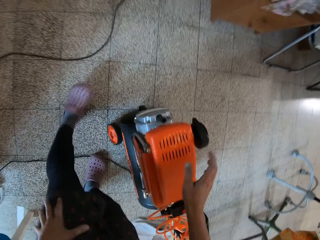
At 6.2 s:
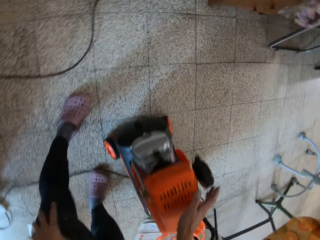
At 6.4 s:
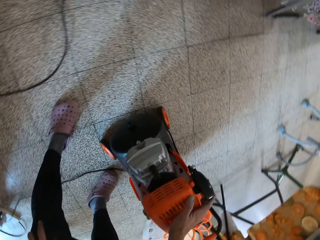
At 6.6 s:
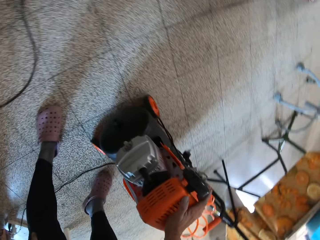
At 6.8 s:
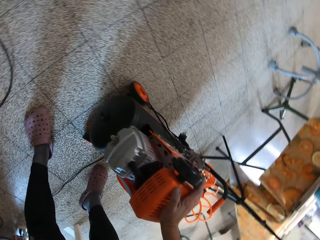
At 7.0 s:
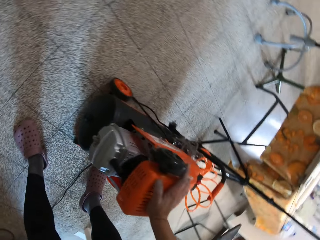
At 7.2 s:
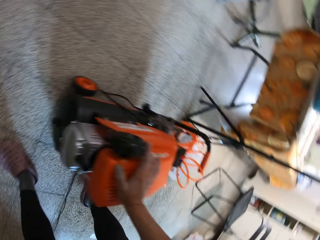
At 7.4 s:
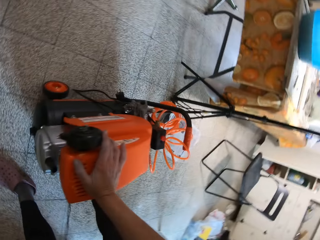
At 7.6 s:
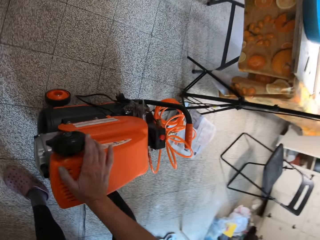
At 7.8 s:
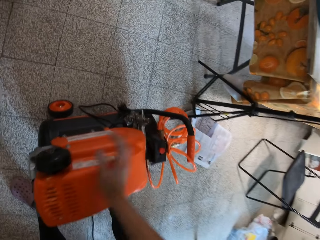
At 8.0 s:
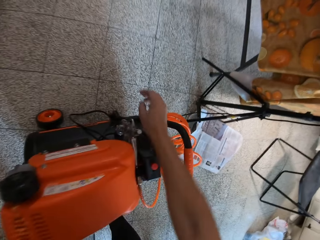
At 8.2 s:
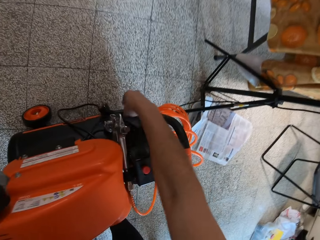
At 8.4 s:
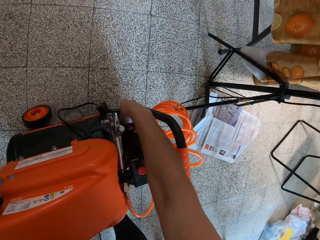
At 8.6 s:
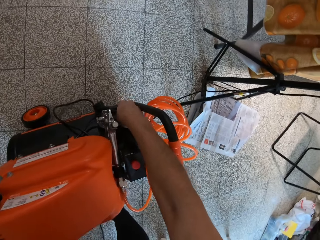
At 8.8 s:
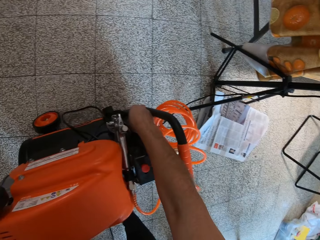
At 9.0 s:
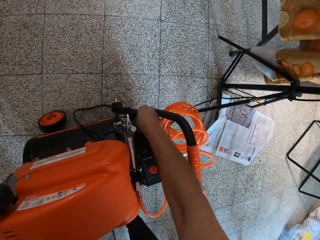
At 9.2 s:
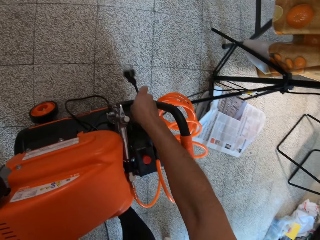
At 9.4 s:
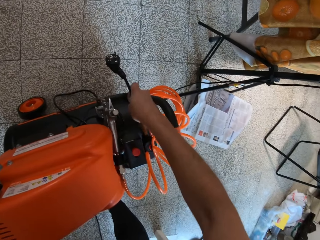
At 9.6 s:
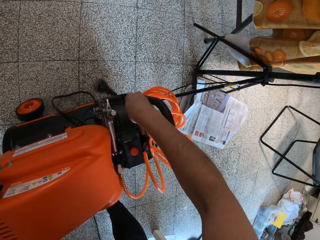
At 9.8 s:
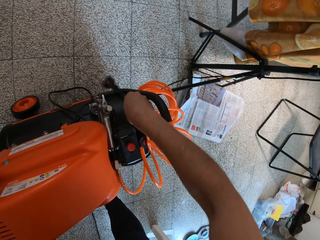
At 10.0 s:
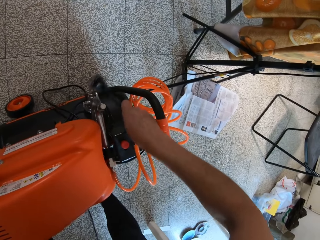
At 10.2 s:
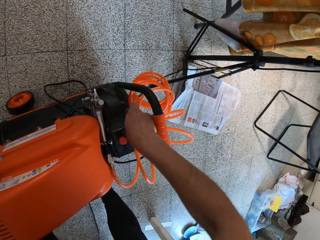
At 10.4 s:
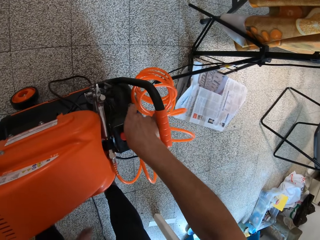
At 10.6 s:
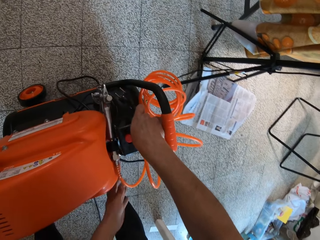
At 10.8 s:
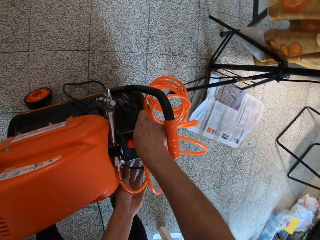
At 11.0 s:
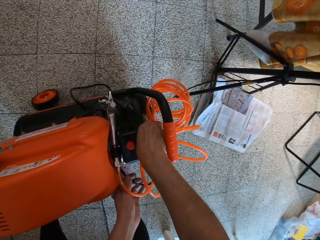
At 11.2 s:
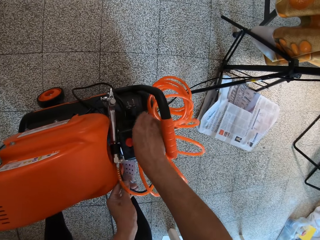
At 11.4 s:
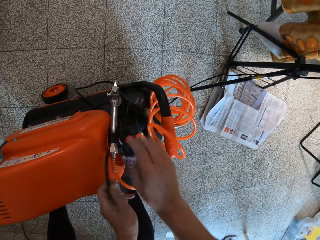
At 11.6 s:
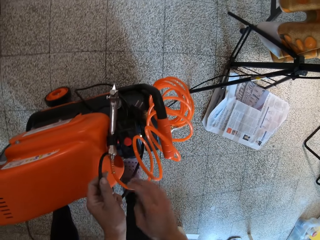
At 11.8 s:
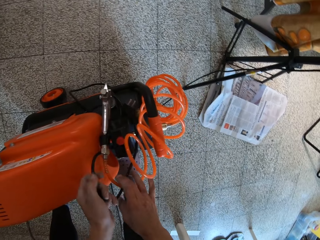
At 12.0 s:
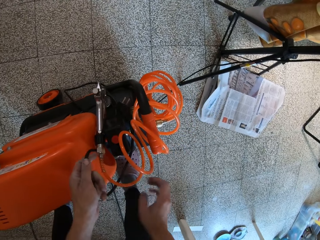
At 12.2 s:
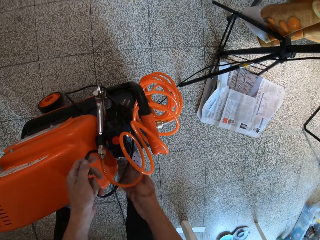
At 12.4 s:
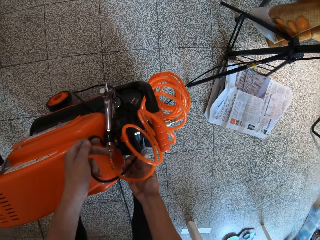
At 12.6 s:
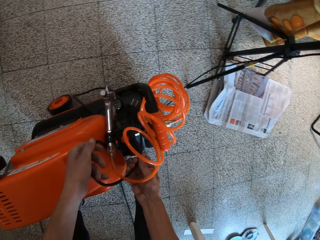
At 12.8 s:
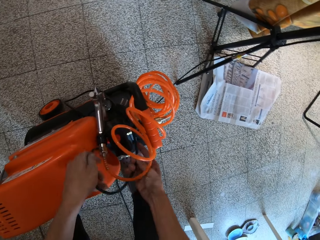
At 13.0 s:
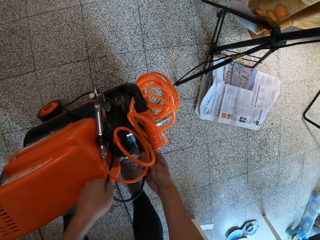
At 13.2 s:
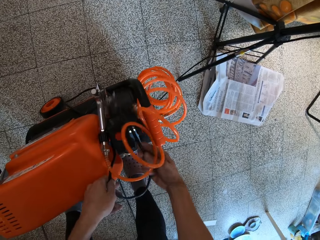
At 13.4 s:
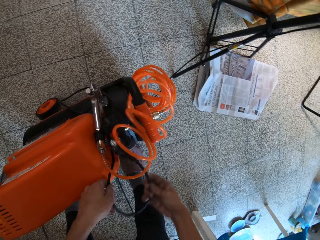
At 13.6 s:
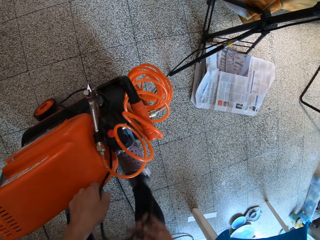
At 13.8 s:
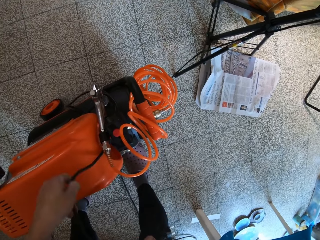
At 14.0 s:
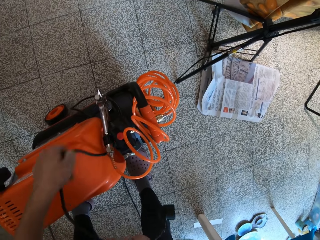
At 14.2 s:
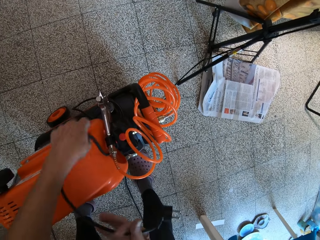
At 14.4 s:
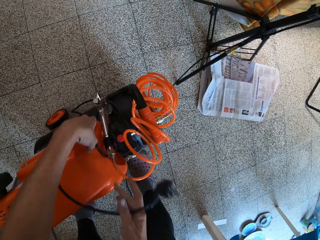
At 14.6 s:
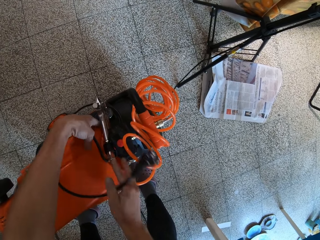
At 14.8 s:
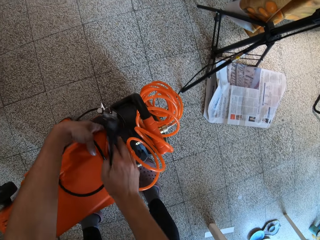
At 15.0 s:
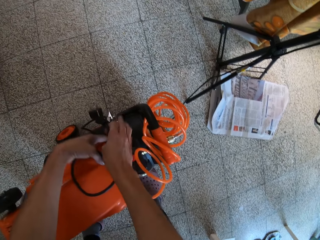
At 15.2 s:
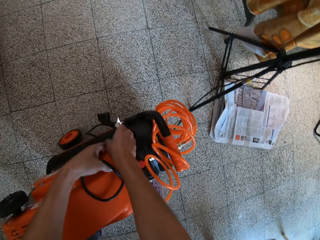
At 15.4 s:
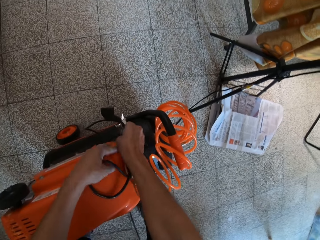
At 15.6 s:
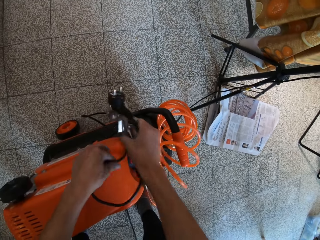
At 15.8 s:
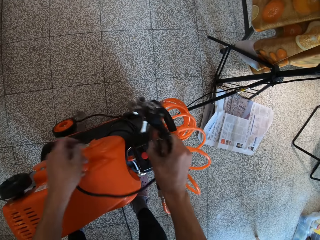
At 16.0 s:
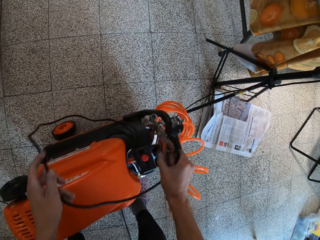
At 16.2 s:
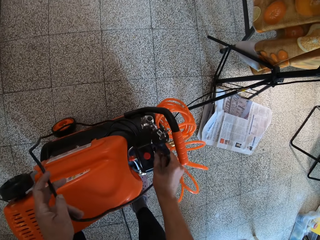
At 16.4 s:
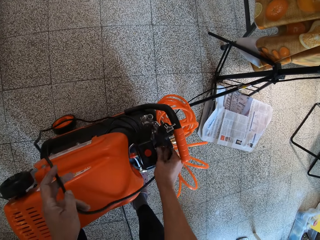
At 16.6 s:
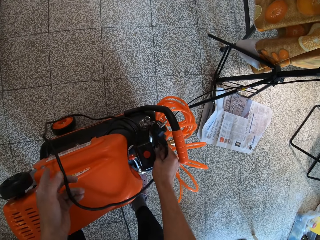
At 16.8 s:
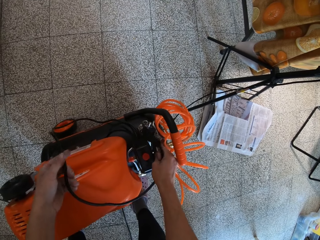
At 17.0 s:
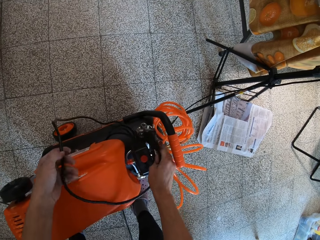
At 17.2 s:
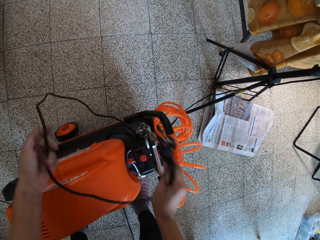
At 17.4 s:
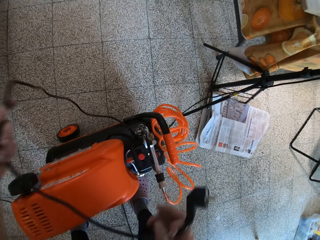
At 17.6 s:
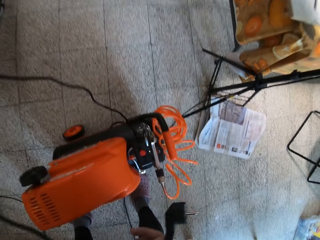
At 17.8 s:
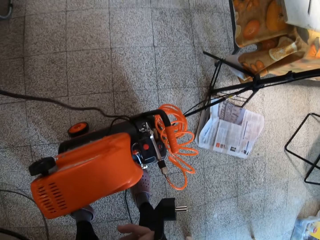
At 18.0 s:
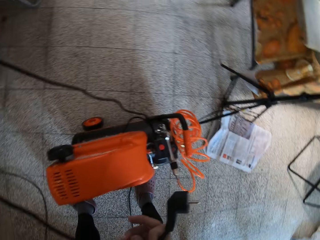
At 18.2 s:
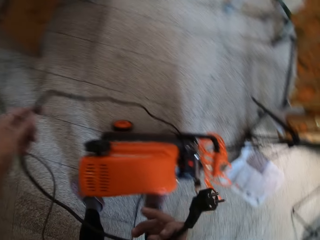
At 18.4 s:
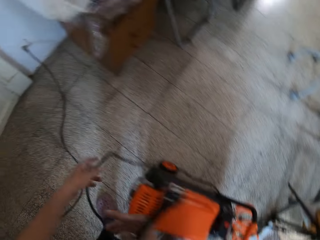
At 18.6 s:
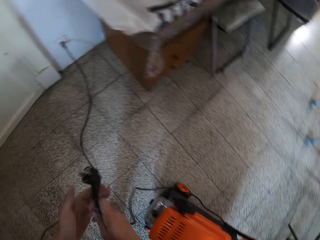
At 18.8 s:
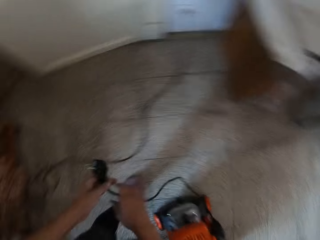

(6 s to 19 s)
The camera wearer touches a spraying machine on the floor with his right hand. He stares at the machine. He unwraps the spraying machine wire with his right hand. He picks a spraying gun from the machine with his right hand. He drops the spraying gun on the spraying machine with his right hand. He stretches the spraying machine wire with both hands.

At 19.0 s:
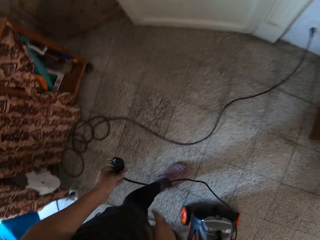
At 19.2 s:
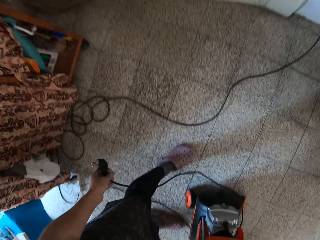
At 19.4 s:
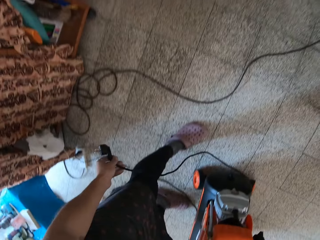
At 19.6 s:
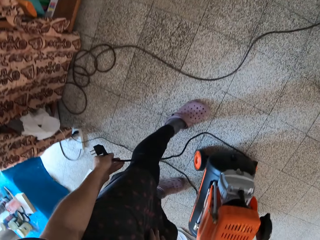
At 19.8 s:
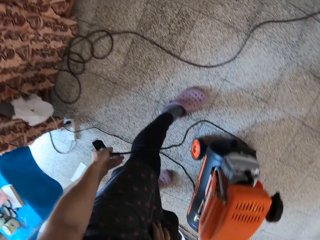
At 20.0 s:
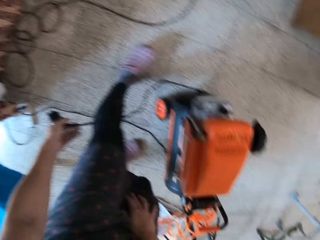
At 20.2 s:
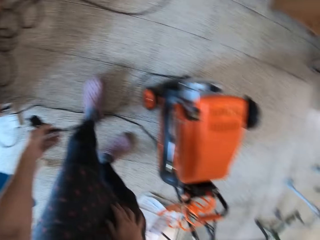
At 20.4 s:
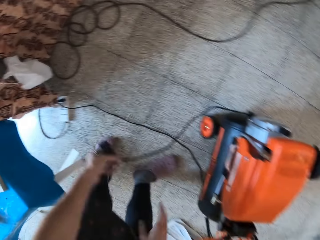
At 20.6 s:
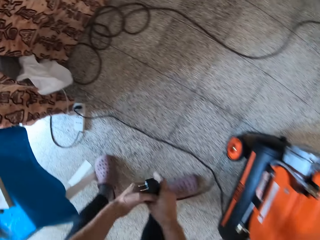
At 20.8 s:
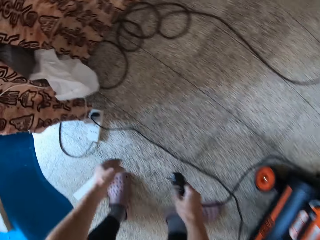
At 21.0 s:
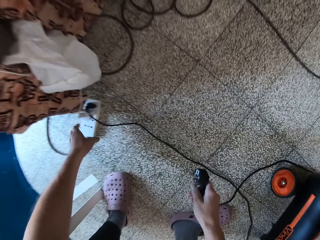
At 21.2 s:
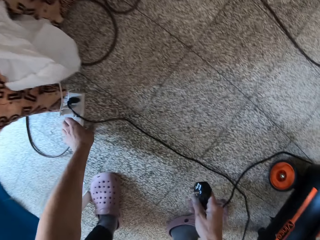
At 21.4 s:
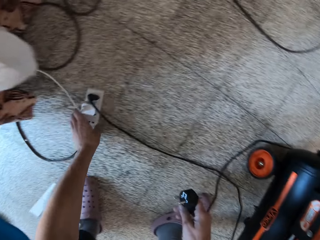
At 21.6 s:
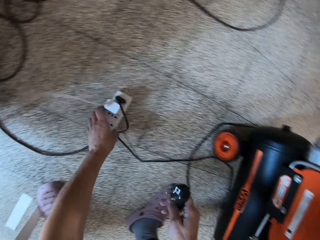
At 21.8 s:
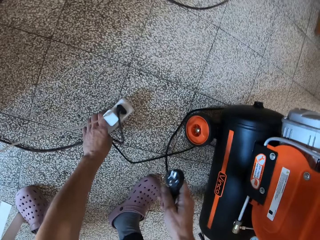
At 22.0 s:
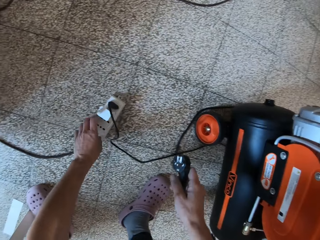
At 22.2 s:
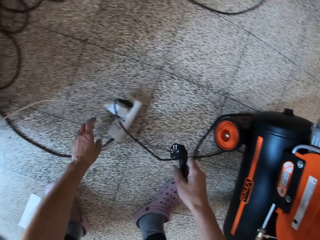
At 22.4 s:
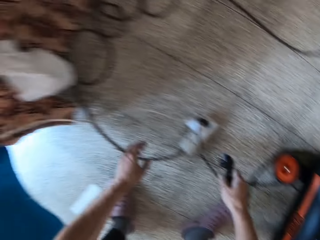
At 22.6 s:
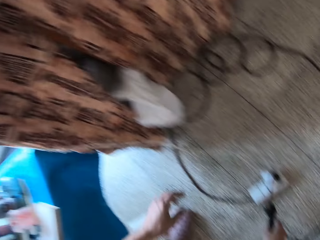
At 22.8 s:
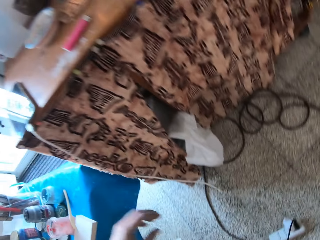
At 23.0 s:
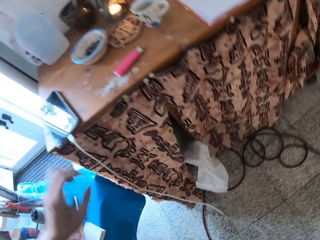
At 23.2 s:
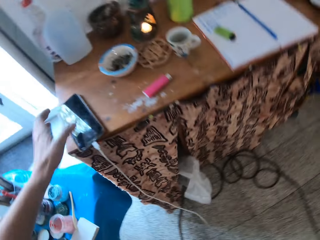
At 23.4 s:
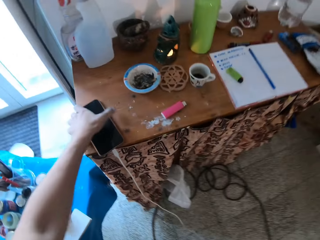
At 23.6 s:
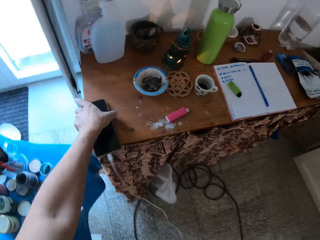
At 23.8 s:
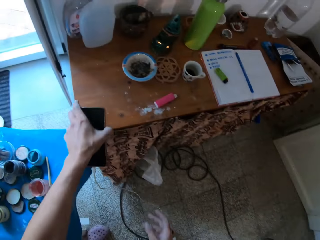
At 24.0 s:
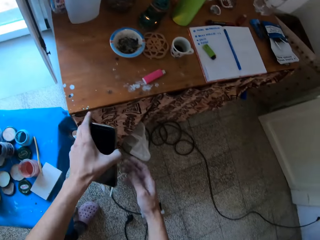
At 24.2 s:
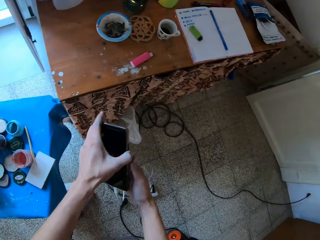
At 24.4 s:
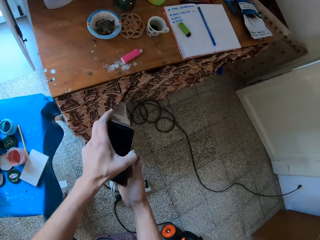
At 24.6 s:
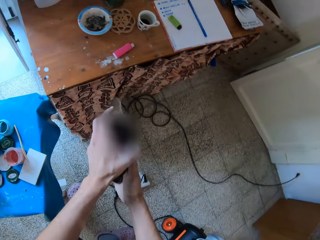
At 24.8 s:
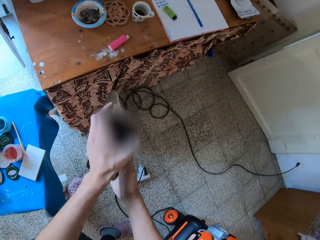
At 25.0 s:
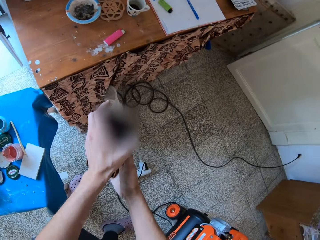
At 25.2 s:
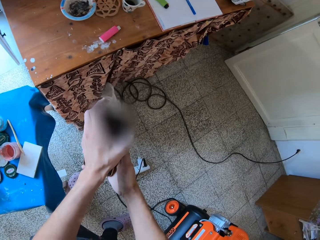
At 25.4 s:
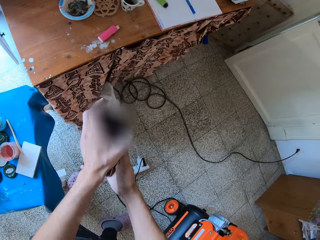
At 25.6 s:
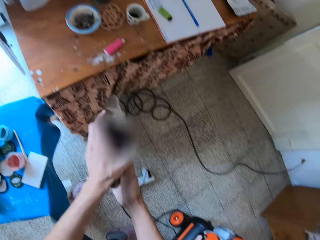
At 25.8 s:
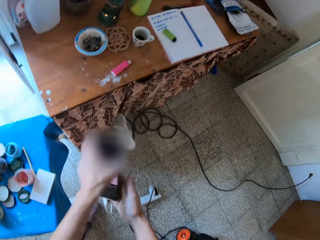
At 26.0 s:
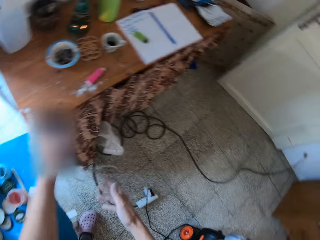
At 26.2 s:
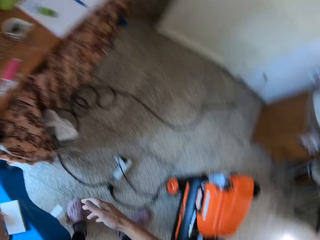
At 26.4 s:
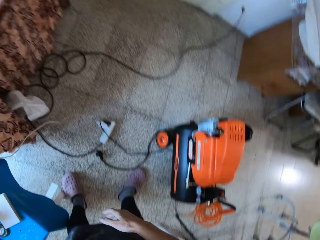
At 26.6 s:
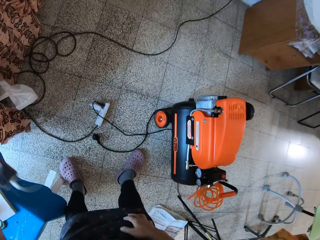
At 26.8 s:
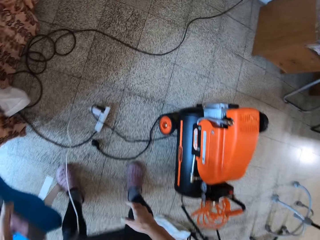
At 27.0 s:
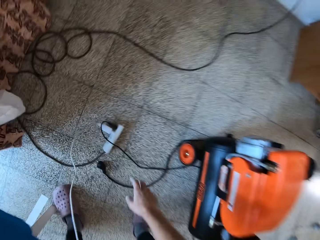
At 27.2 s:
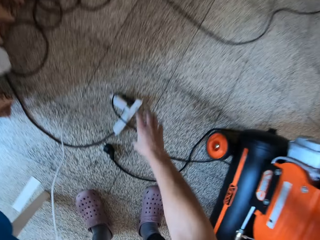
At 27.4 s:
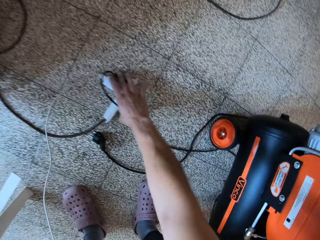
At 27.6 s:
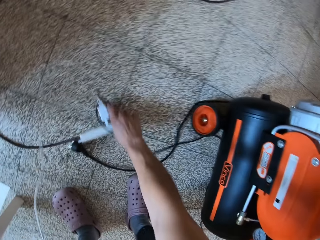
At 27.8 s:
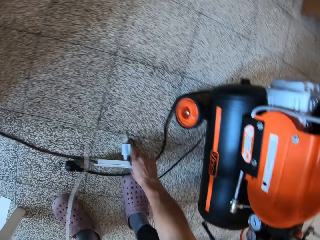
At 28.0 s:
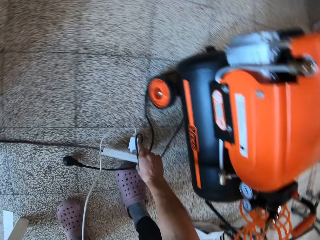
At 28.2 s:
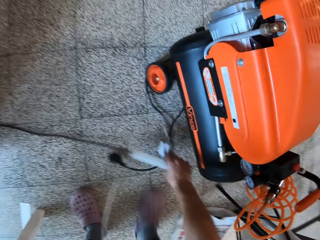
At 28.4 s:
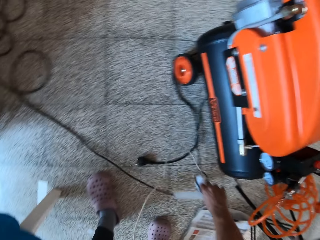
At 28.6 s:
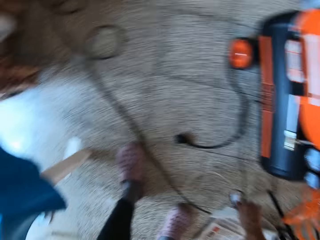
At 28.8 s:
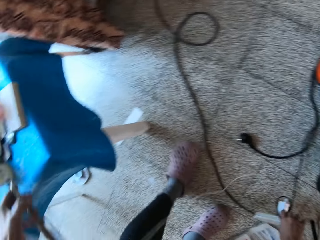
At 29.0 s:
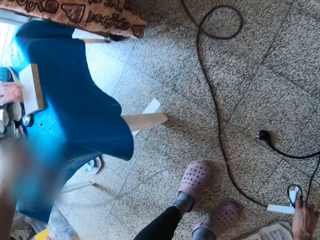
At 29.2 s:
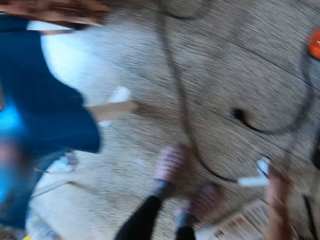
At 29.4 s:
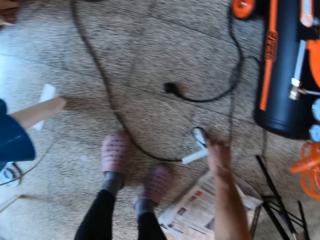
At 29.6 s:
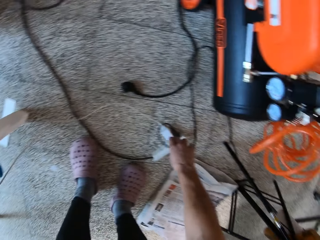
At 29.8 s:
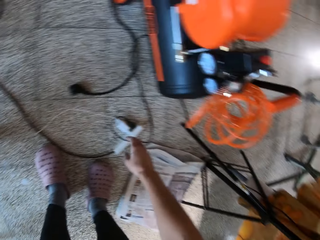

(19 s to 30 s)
The camera wearer looks around. He moves an extension socket on the floor with his left hand. He picks the extension socket. He takes a phone from the table with his left hand. He holds the phone with both hands. He presses the phone with his right hand. He picks the extension socket on the floor with his right hand. He moves back. He drops the phone on the table with his left hand. He drops the extension socket.
